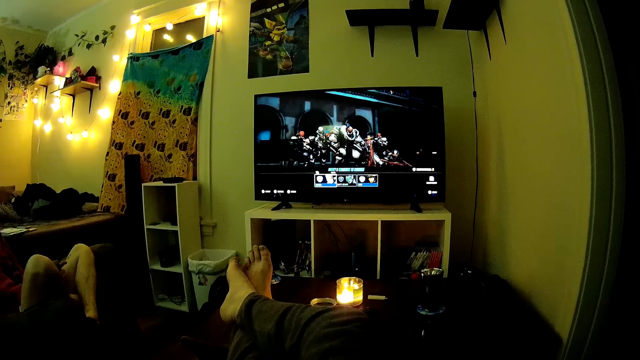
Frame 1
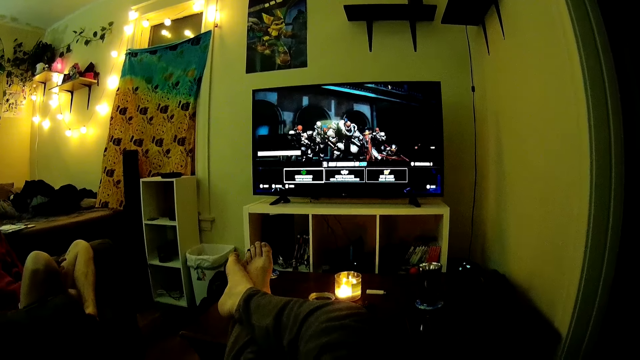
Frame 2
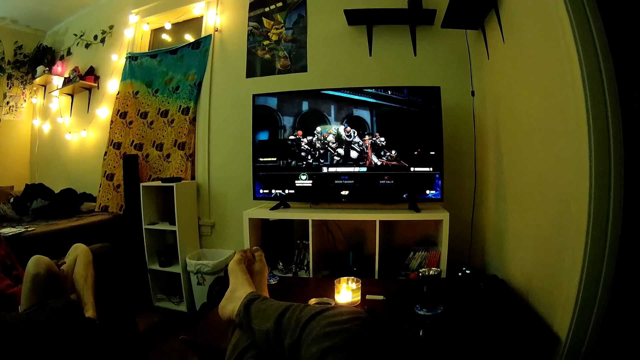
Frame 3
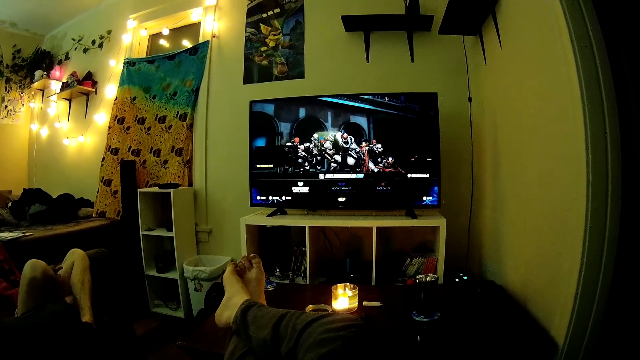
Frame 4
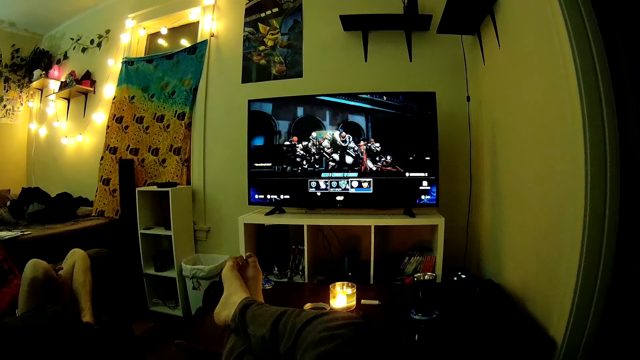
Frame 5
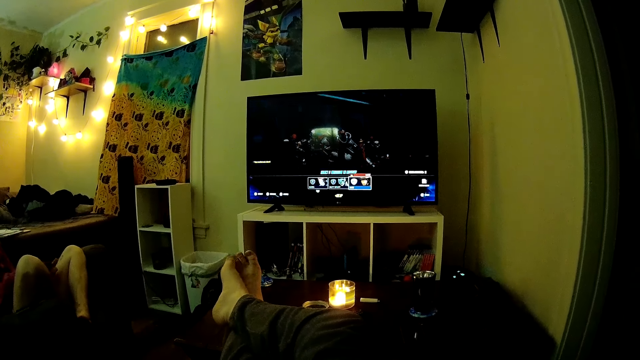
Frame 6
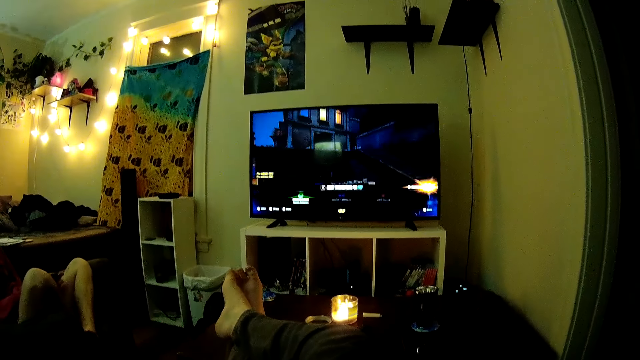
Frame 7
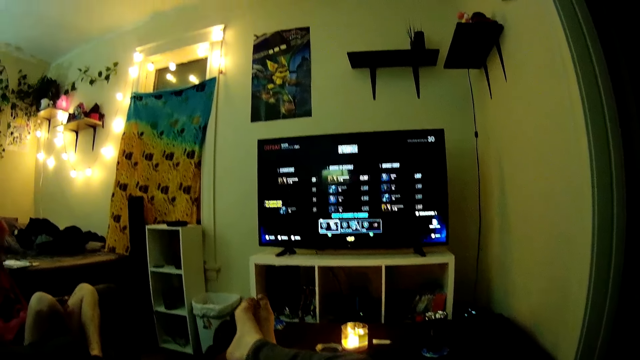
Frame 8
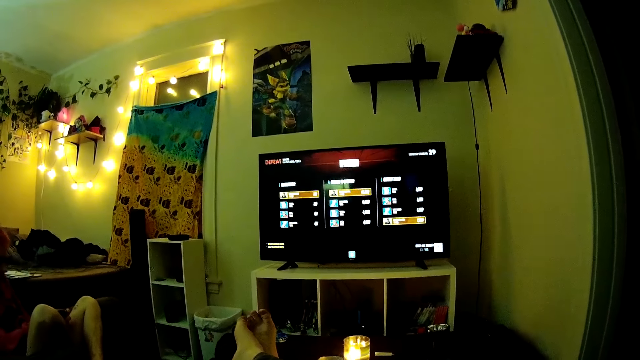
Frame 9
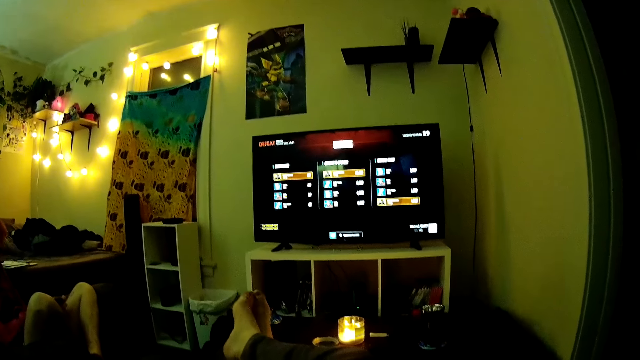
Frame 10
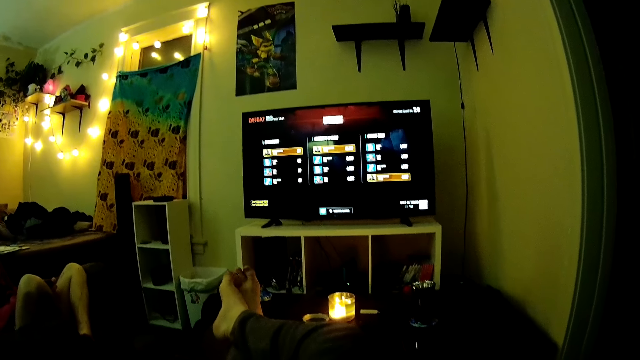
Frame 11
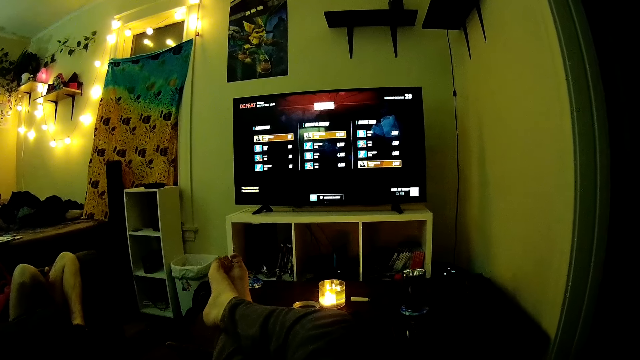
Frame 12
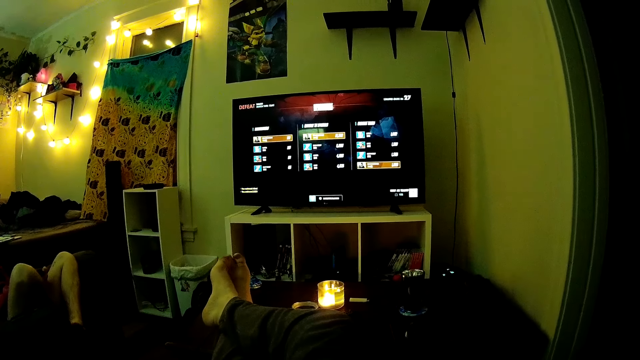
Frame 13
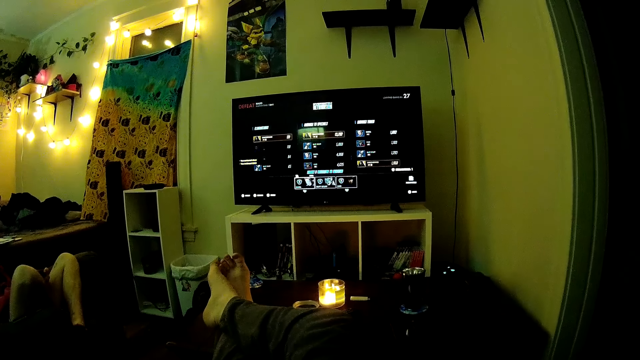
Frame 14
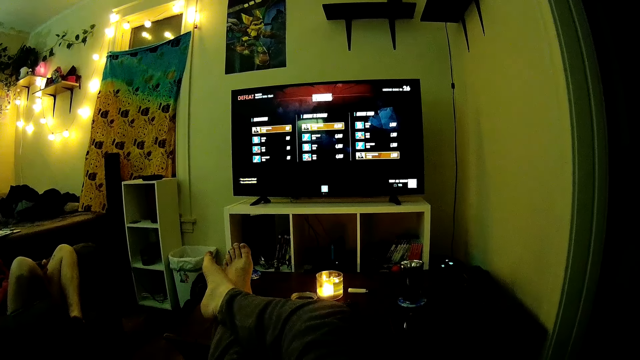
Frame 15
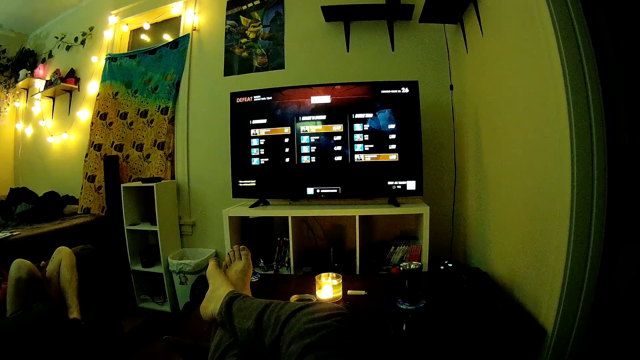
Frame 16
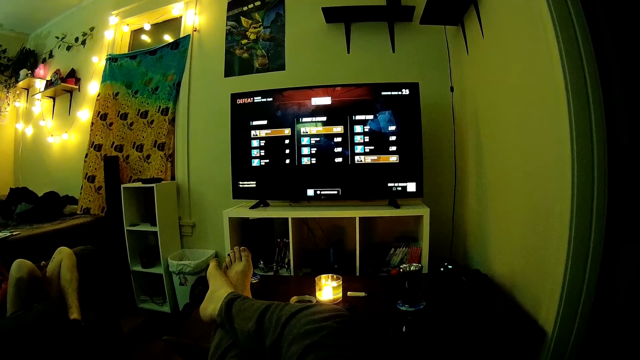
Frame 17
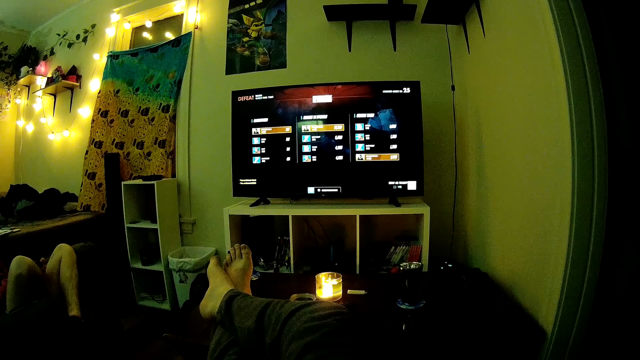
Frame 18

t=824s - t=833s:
The camera wearer rubs the feet. A guy operates a game controller. The camera wearer moves the toe fingers.

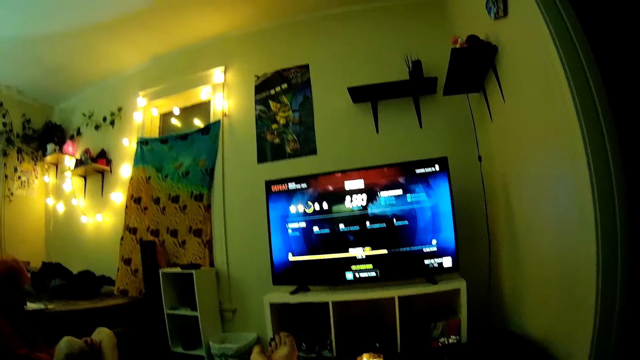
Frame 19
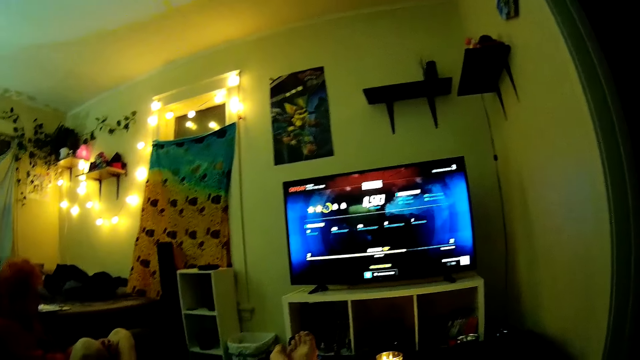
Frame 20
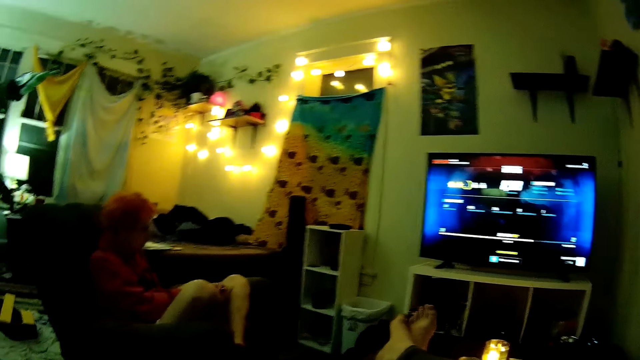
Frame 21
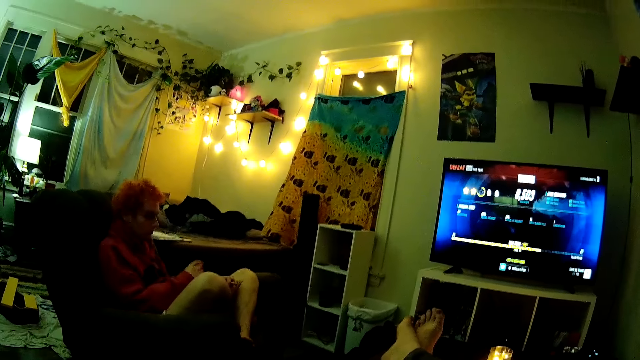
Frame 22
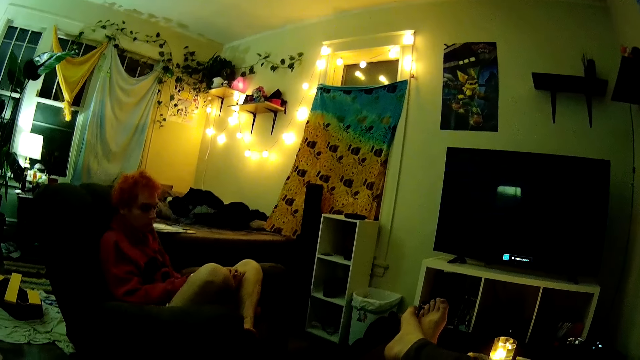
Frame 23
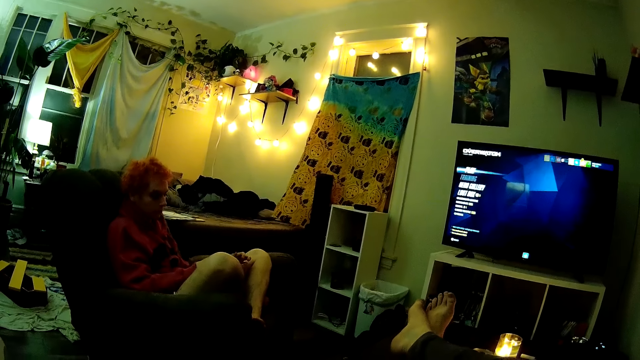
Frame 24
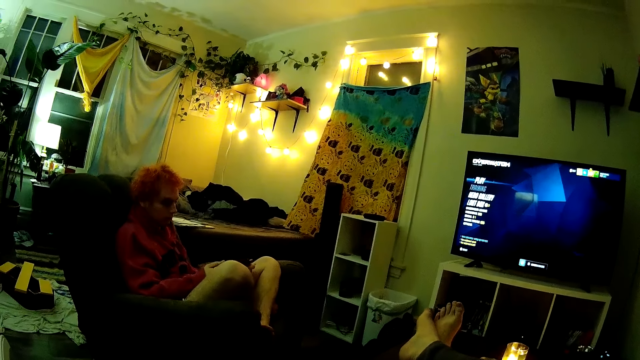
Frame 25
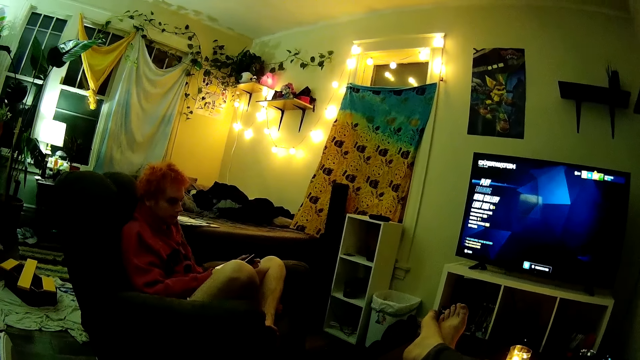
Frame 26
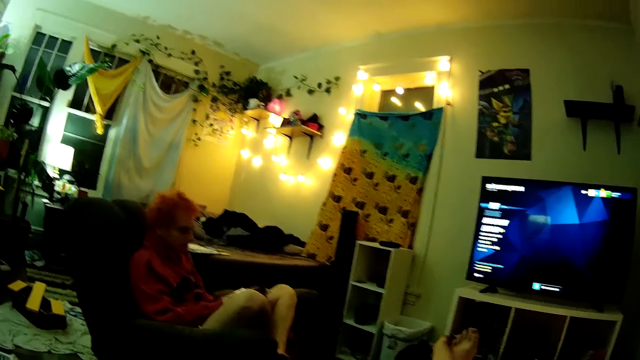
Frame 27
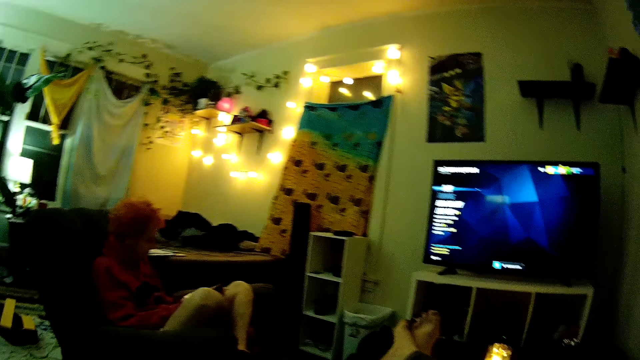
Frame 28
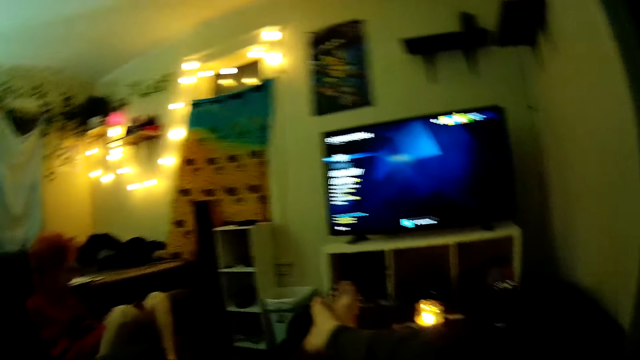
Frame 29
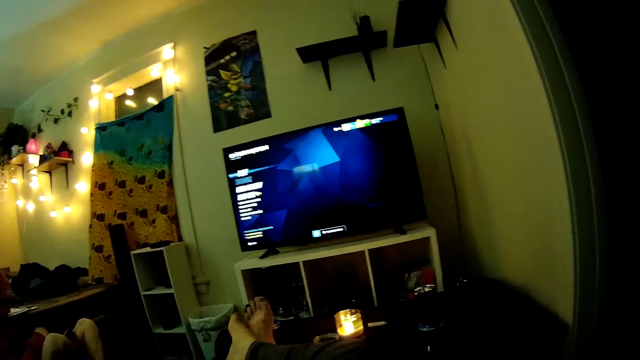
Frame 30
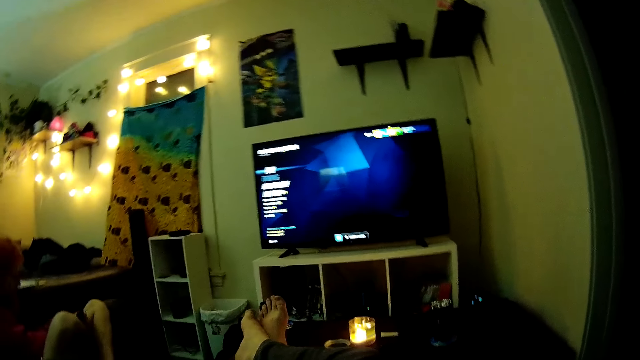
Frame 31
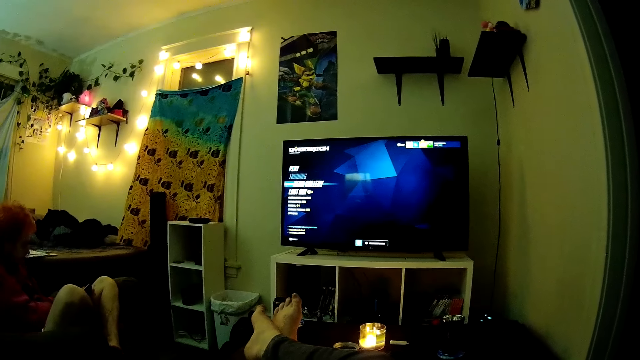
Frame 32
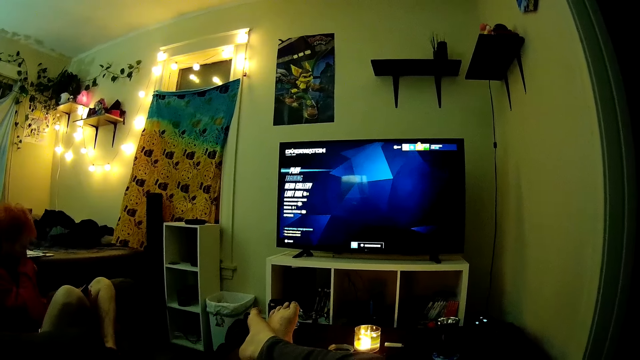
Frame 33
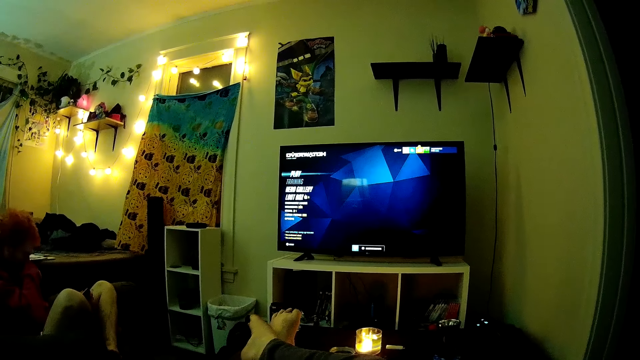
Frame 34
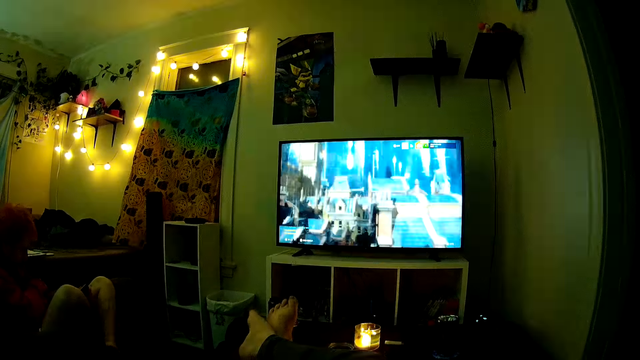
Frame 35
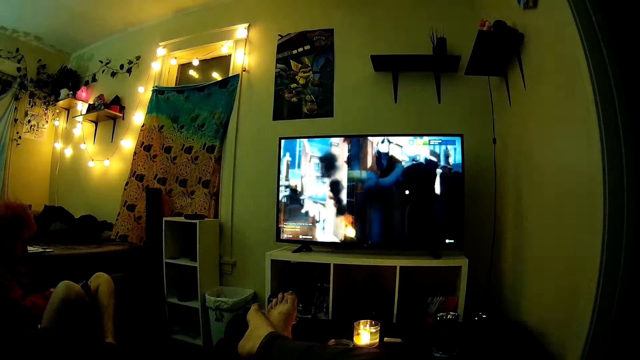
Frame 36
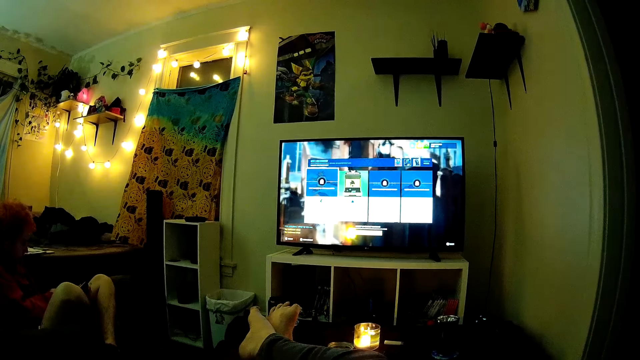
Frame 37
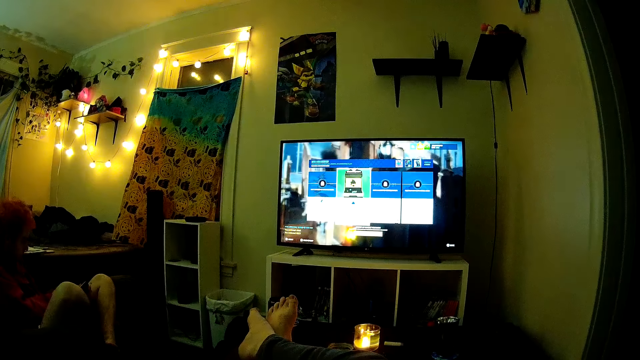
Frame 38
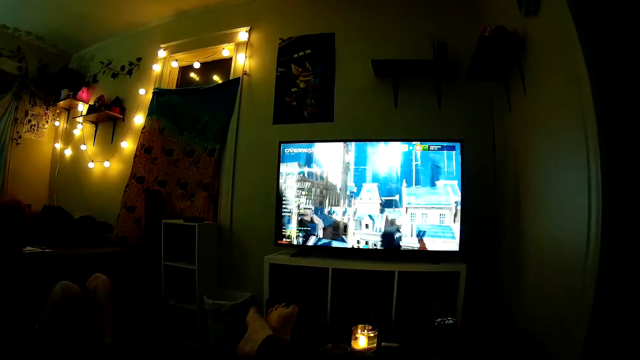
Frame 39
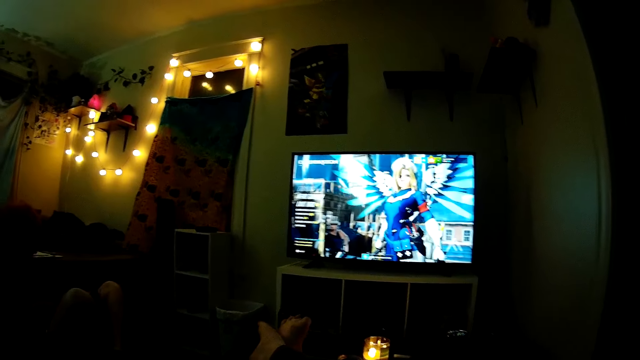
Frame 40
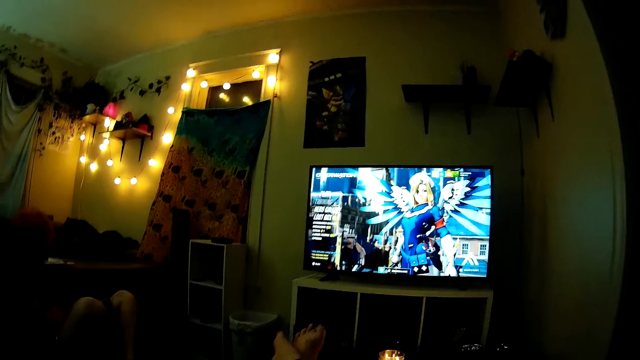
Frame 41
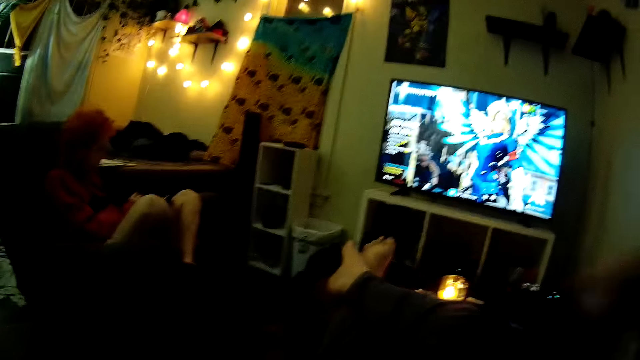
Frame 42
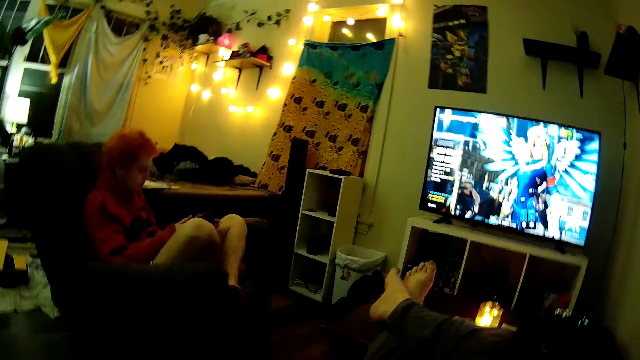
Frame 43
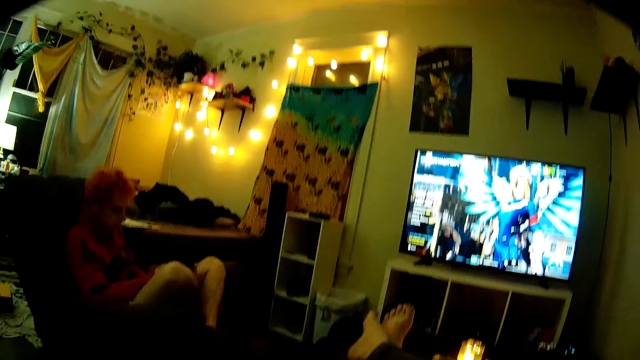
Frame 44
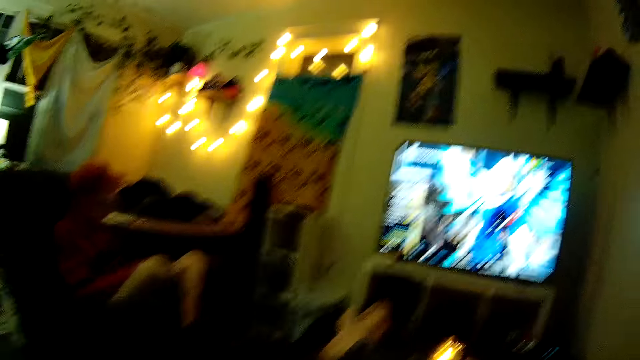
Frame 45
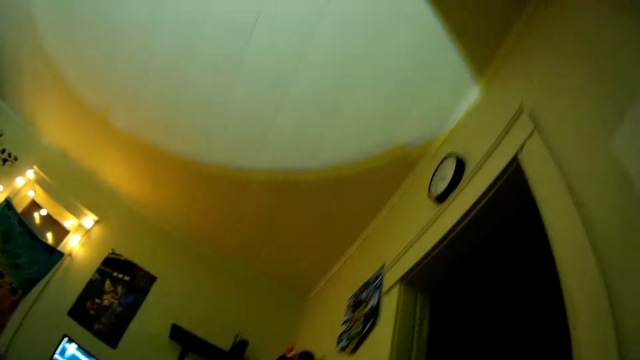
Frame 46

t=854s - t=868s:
The camera wearer touches a game controller. They look at a guy, look around, and look at the television. The guy rubs the face. The camera wearer moves the toe fingers. They look at the guy. The guy operates the game controller.
